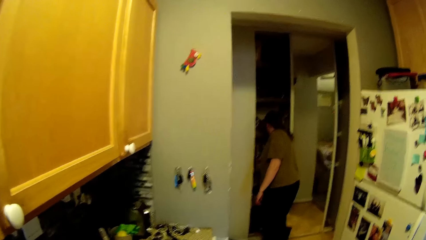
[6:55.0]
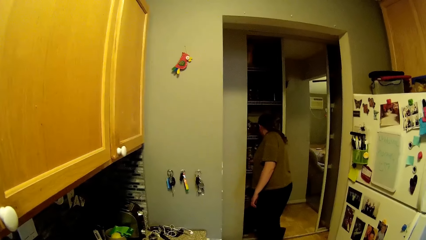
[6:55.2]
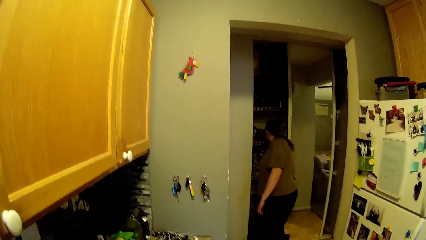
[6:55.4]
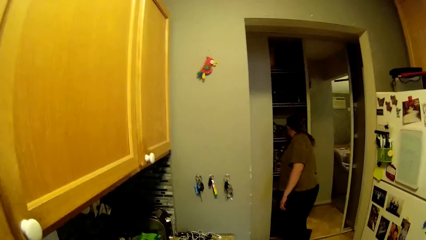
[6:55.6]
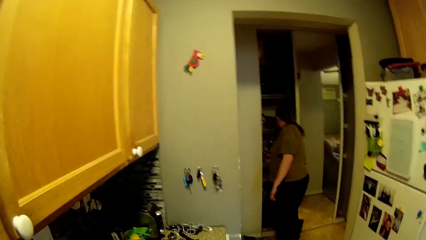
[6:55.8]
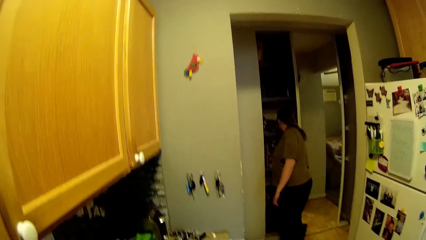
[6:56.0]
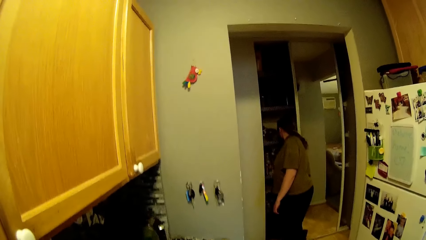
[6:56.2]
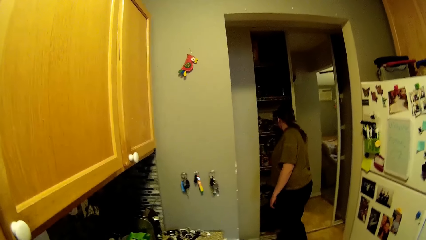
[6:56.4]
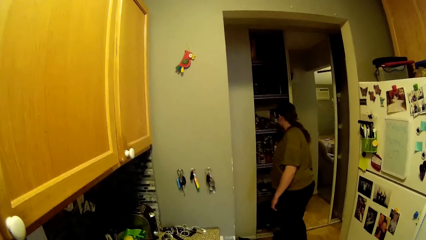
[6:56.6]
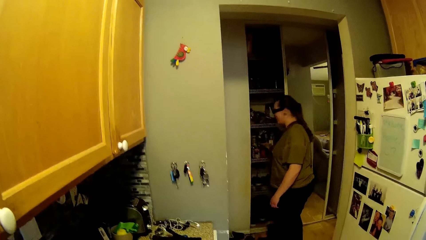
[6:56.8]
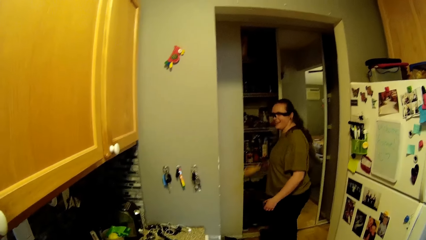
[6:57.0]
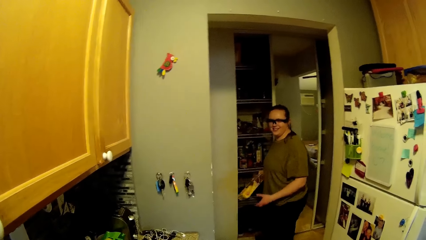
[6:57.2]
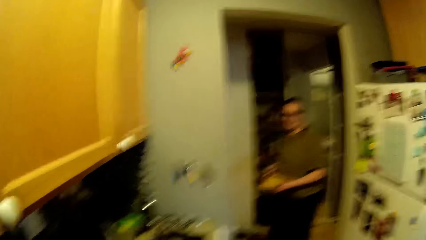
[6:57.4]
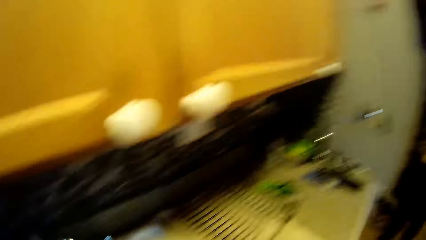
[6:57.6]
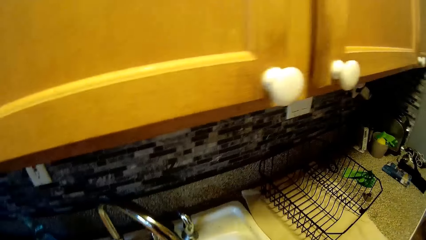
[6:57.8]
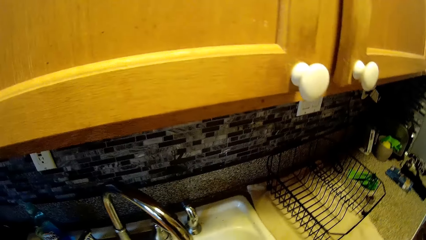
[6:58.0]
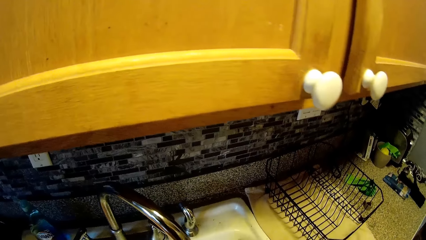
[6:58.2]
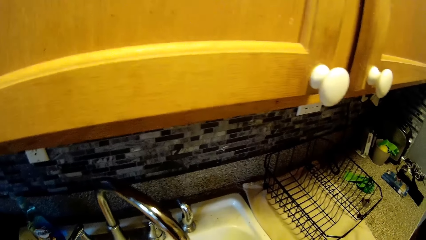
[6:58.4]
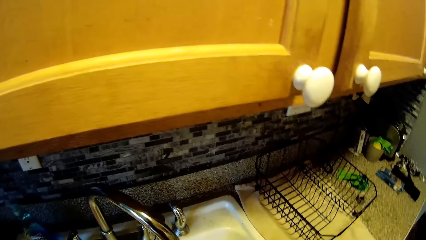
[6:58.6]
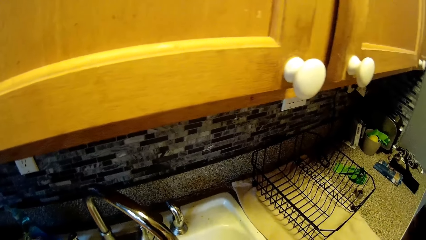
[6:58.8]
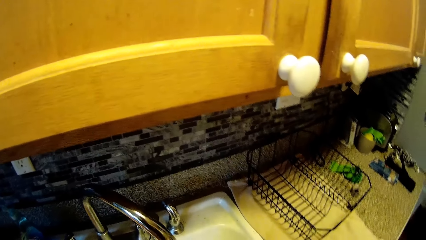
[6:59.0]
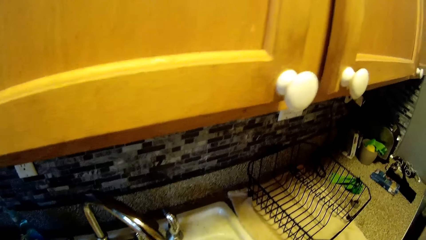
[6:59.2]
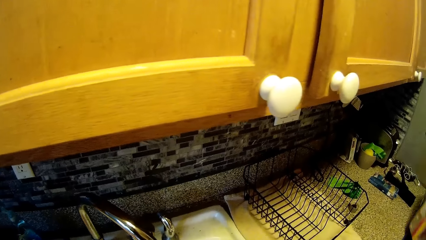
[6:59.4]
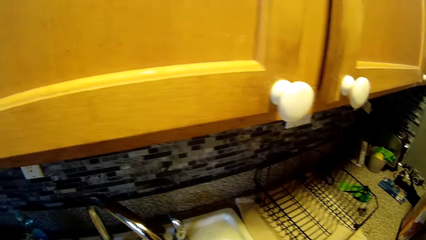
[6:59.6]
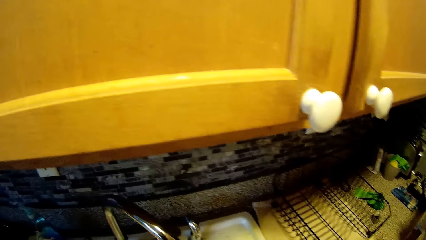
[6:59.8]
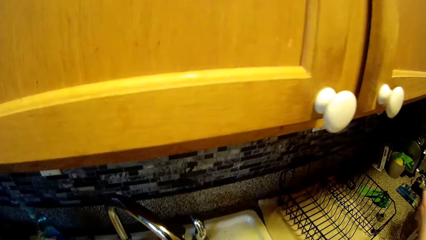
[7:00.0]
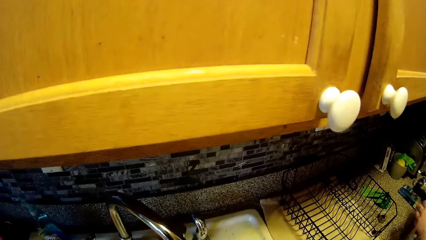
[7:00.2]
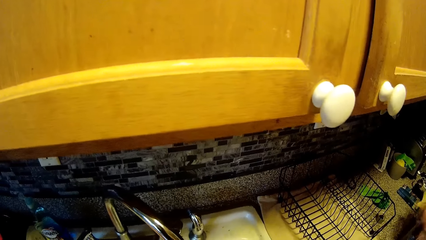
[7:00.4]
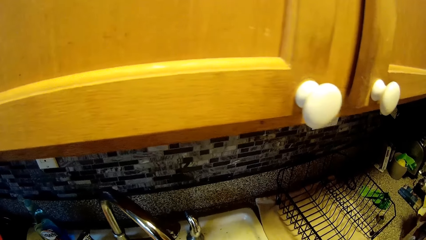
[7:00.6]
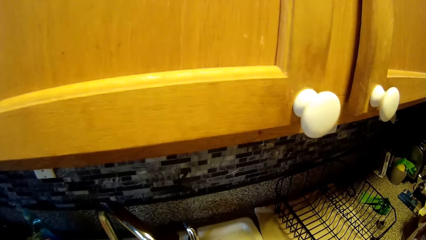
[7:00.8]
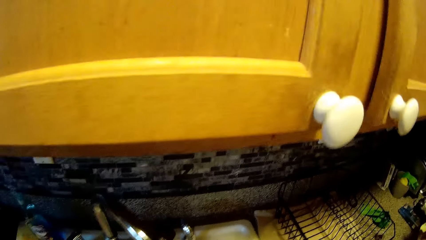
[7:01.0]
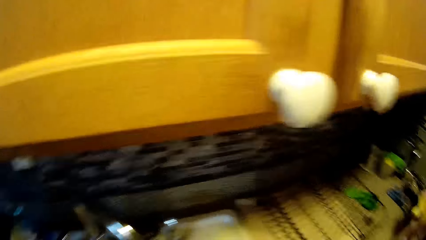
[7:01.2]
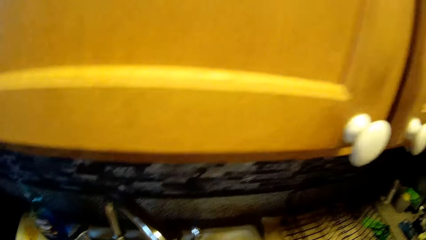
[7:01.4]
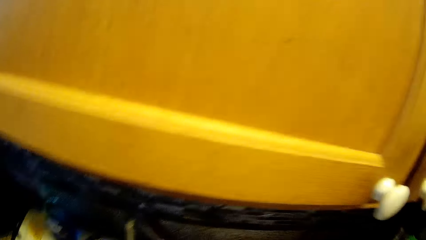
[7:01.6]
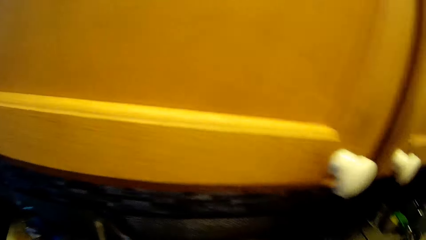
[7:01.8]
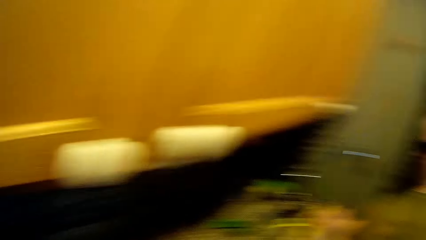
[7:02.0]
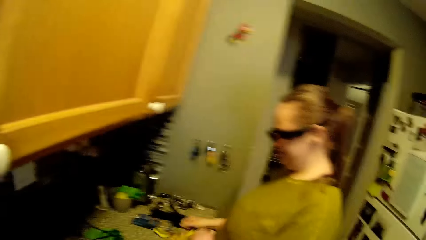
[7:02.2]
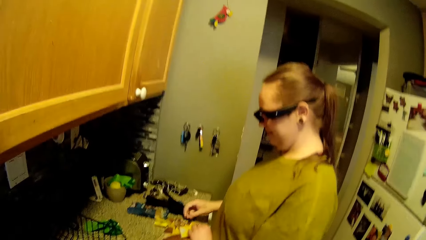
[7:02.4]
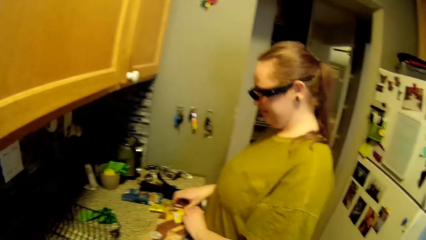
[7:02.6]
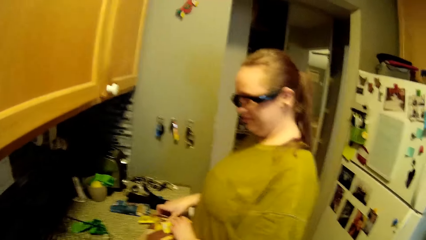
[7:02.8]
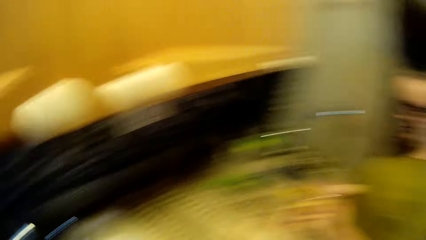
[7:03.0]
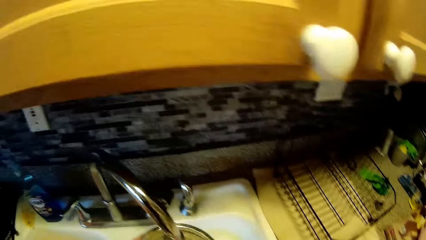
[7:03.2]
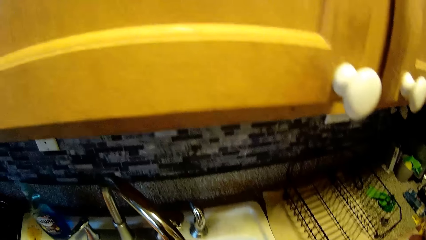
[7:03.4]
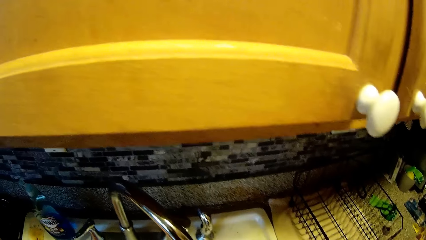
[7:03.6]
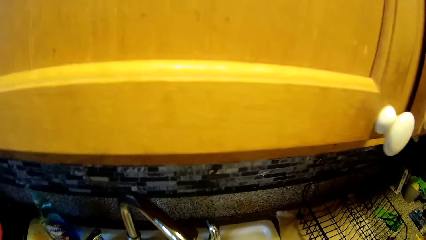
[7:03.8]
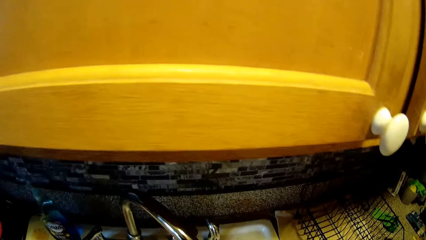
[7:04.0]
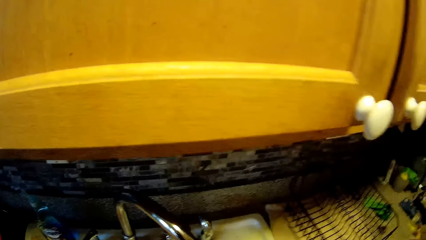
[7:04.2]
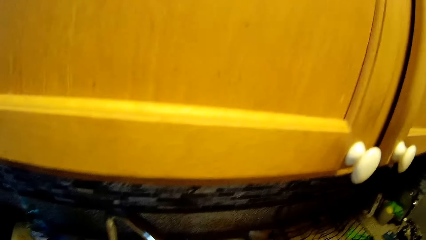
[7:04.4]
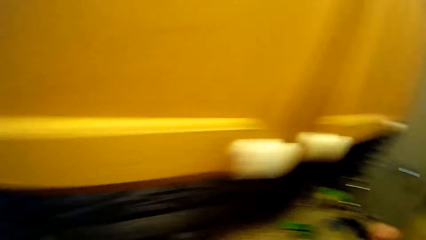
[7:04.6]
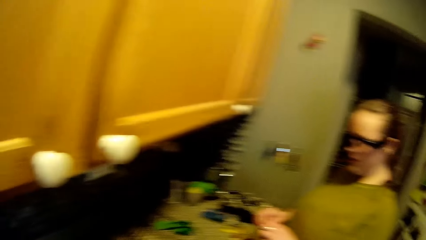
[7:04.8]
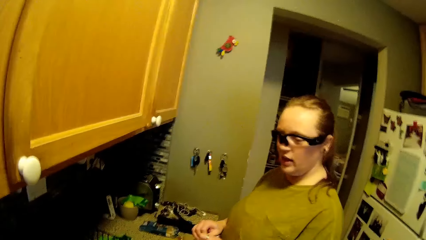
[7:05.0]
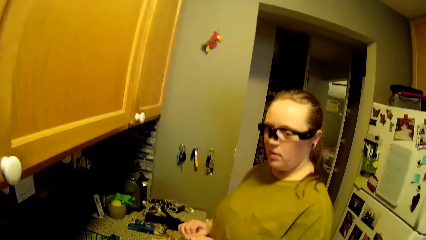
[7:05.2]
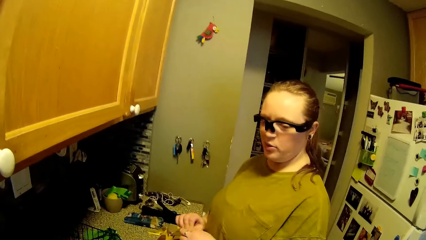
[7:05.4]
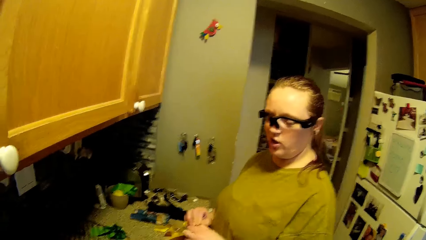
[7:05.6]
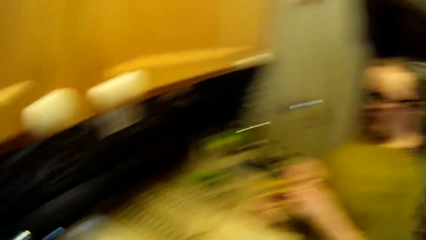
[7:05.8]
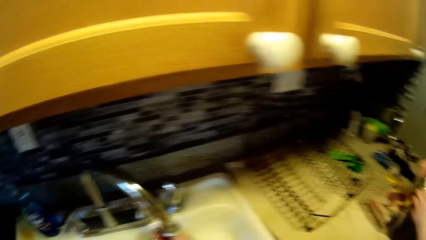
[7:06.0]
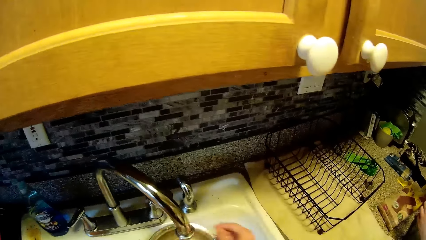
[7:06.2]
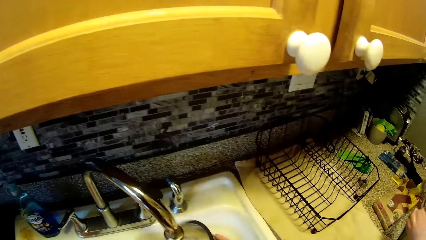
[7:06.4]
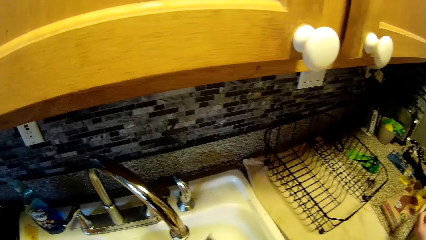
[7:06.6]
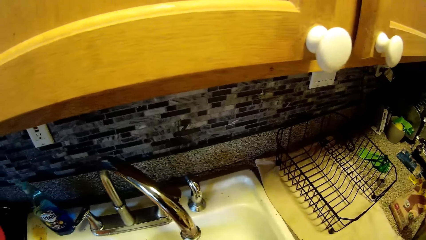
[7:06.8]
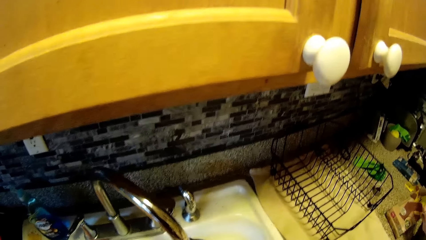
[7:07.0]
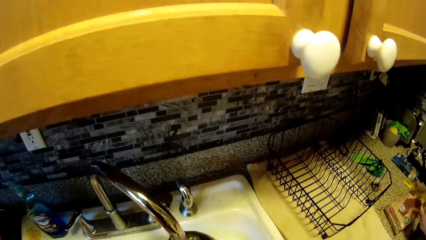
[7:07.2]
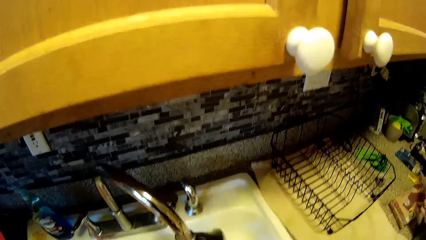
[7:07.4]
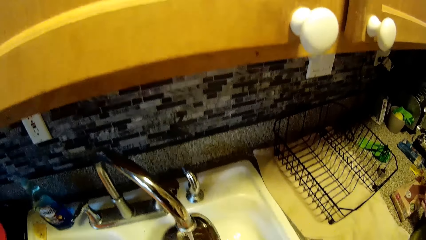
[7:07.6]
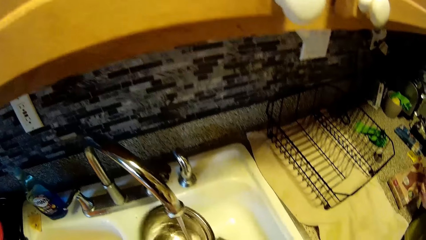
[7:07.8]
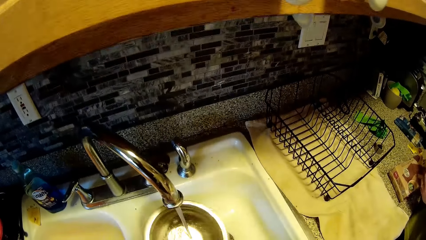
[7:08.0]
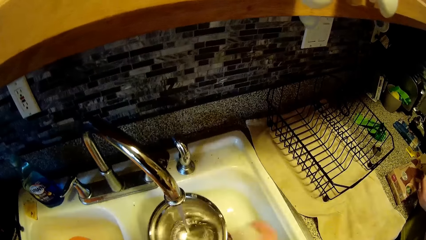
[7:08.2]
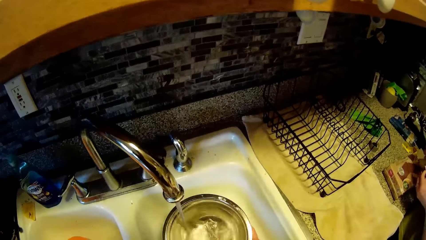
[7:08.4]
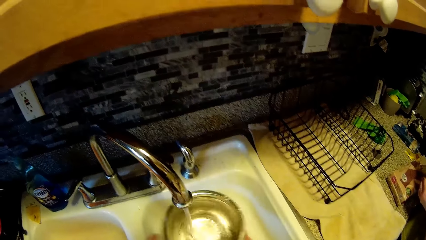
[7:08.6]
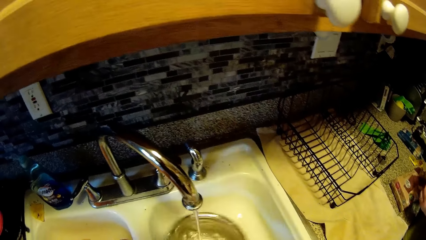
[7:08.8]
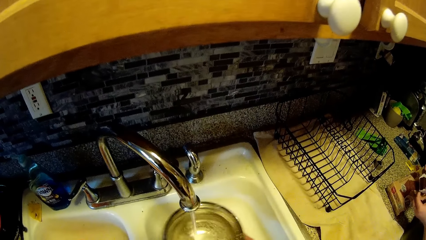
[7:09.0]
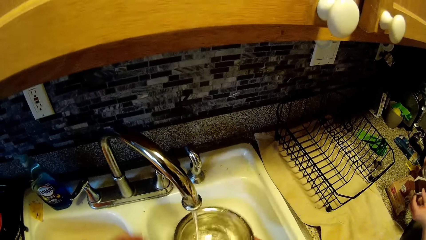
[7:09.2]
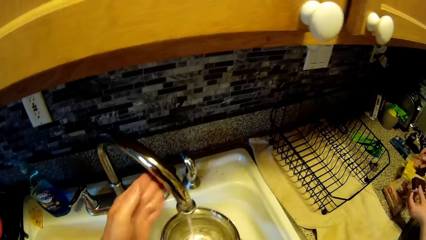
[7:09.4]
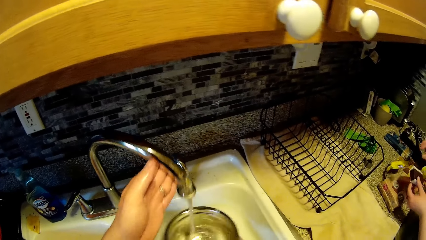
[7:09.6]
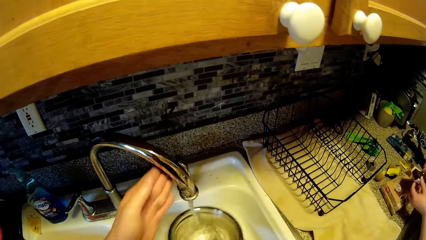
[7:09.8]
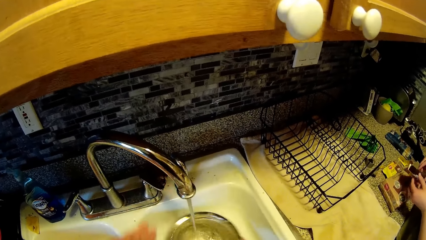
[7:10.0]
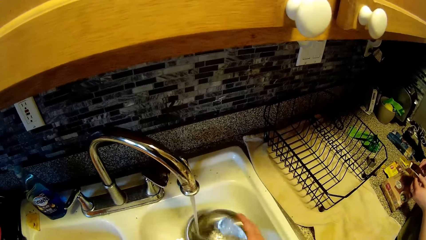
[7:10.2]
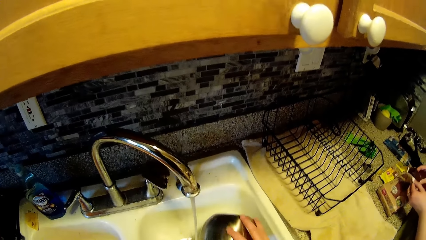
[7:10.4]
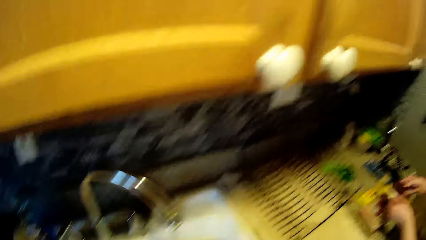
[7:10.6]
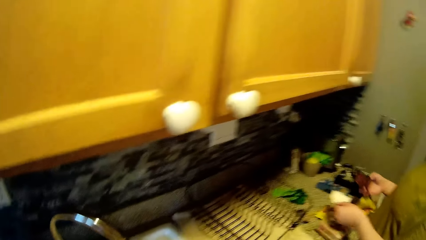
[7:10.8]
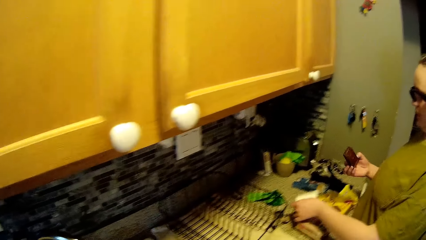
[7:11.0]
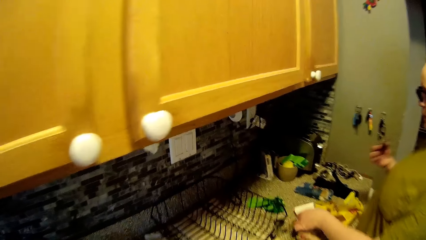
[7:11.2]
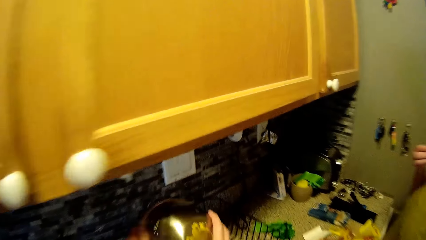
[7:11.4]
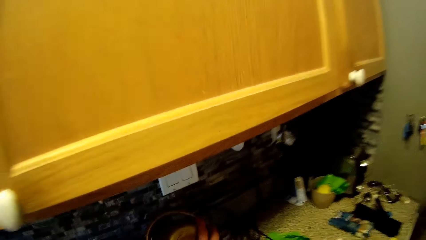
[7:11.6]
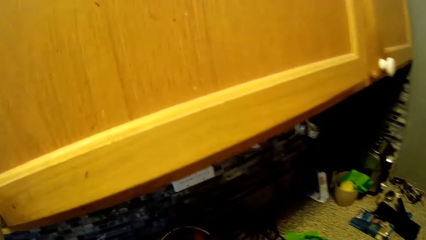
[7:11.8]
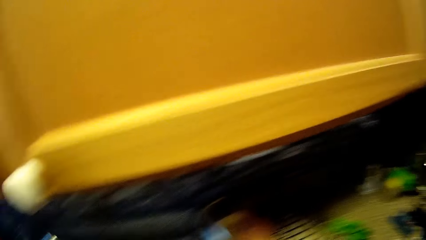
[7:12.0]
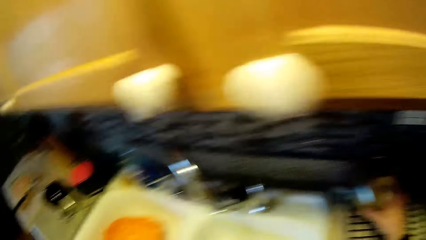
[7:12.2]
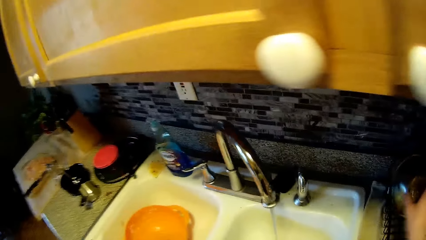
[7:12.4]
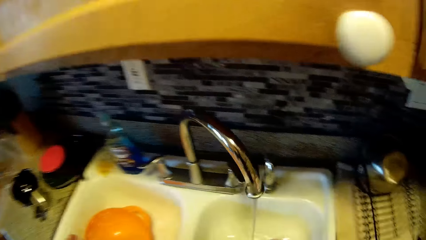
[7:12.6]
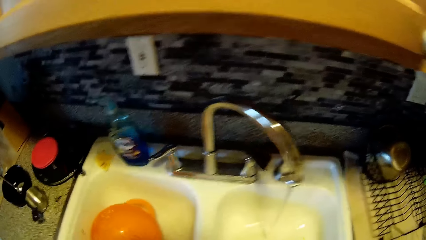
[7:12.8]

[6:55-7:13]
The woman picks up a plastic bag from the cabinet with her right hand. The woman converses with the camera wearer. The woman opens the plastic bag on the table with both her hands. The camera wearer rinses a bowl in the sink with water from the tap. He washes a towel. He moves the tap with his left hand. He fills the bowl in his right hand with water from the tap. He turns the water in the bowl into the sink. He washes the bowl. He places the bowl in his right hand into a plate rack on the countertop. The woman eats cake.
